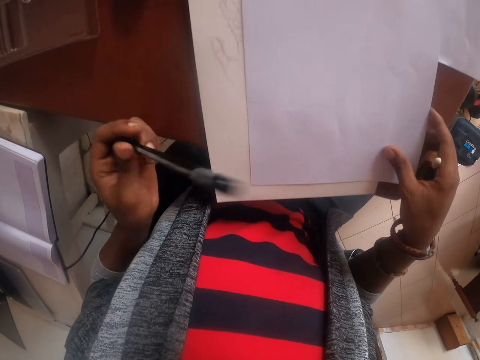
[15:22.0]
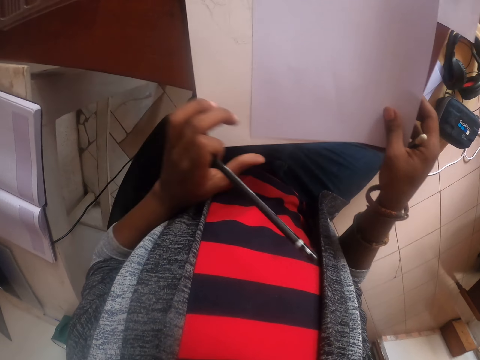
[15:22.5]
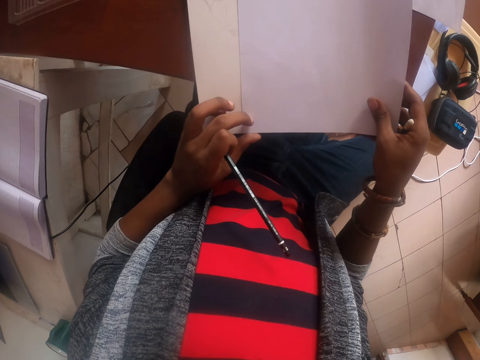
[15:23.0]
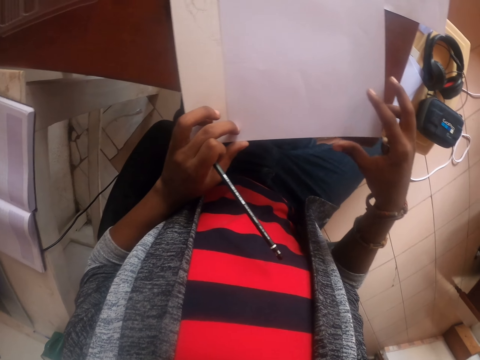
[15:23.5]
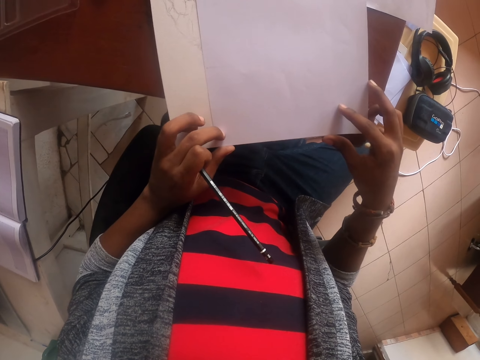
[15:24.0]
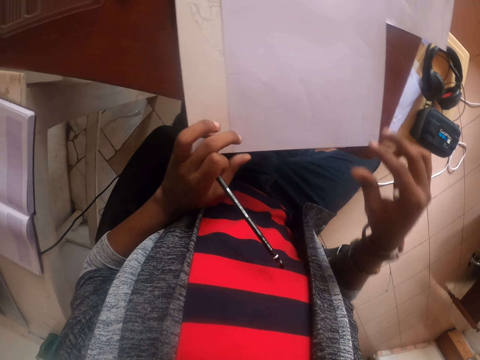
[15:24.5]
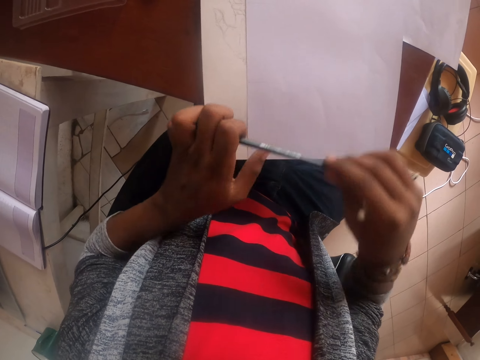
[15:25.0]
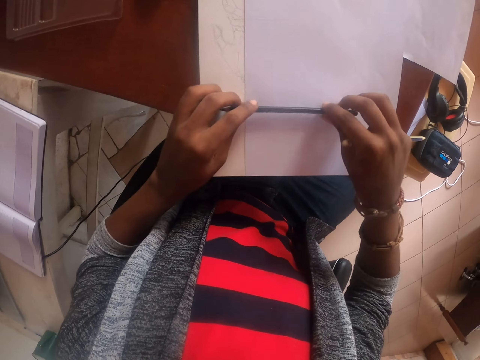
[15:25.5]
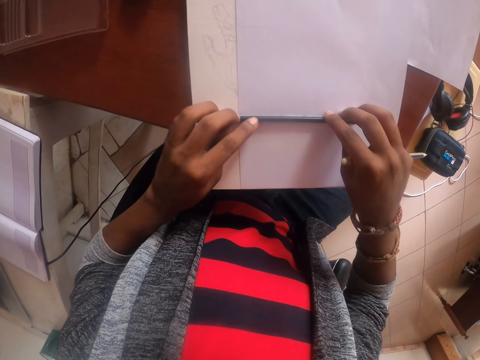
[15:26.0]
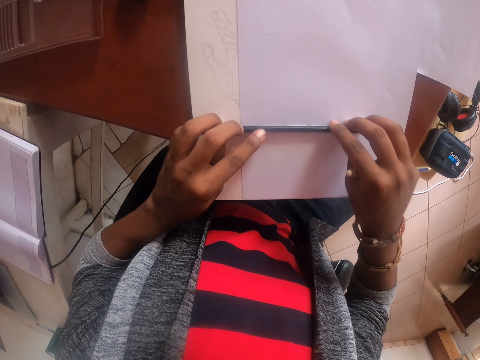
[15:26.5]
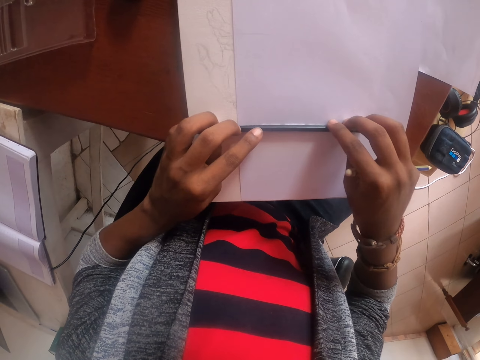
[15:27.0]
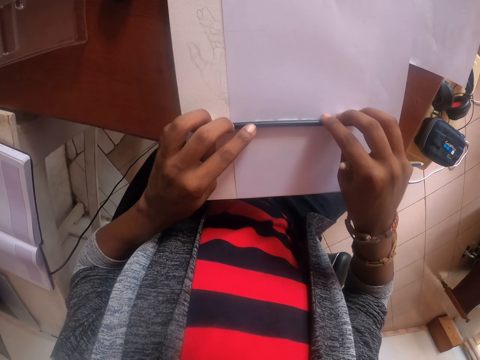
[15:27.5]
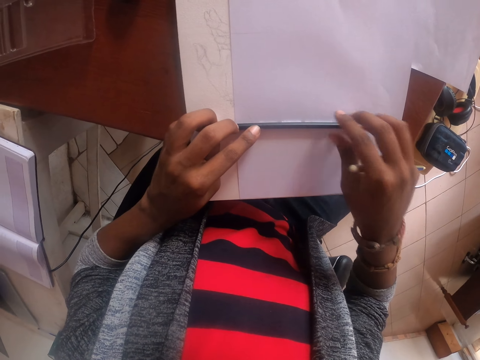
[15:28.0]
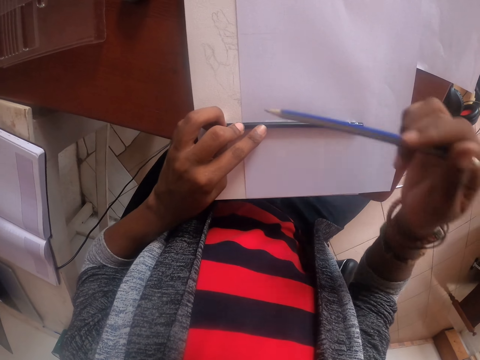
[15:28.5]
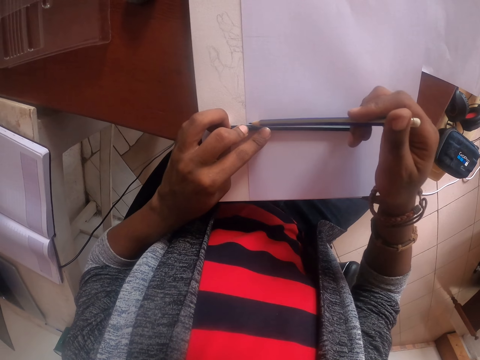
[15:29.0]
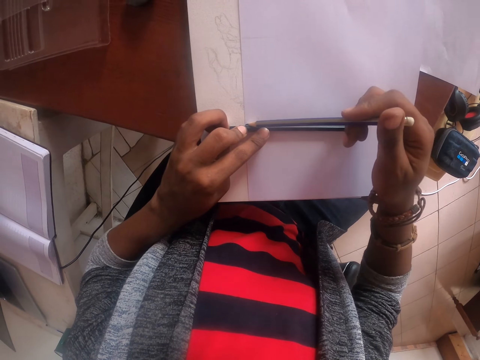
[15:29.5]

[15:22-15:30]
The camera wearer touches the paper. They hold the paper. They touch the paper with both hands. They adjust the paper. They hold a pencil with both hands. They put the pencil on the paper. They draw a line using the pencil.

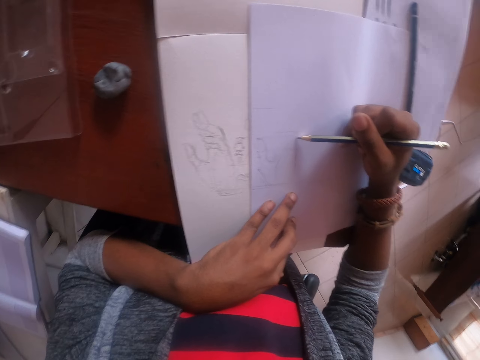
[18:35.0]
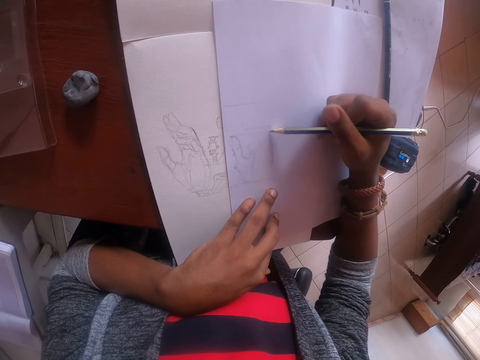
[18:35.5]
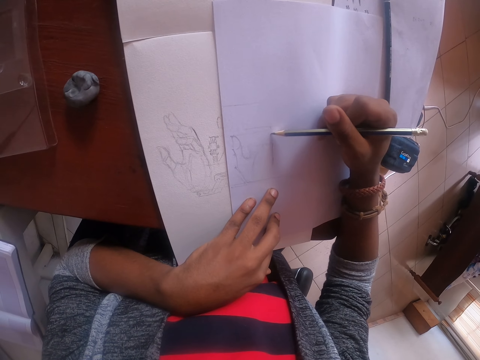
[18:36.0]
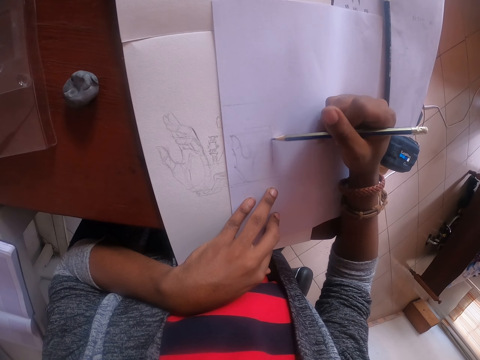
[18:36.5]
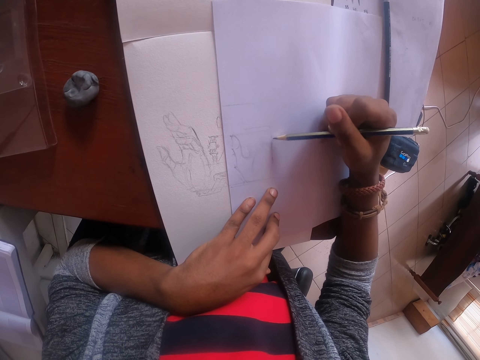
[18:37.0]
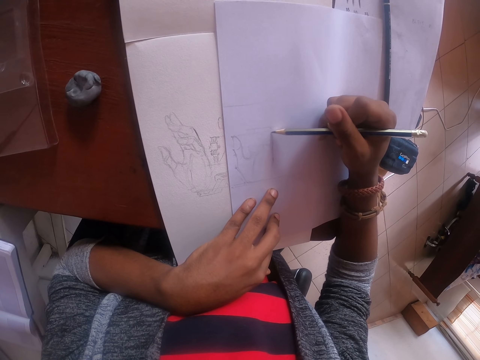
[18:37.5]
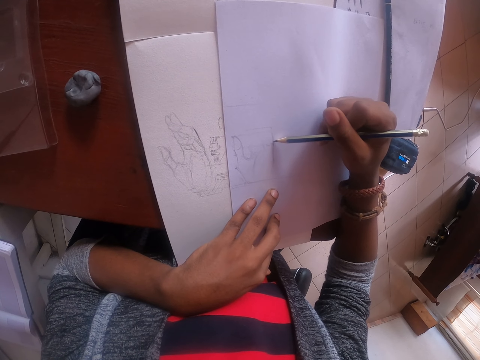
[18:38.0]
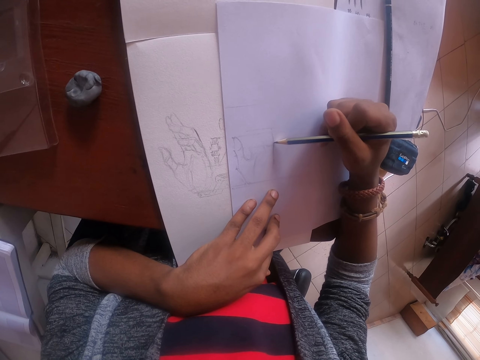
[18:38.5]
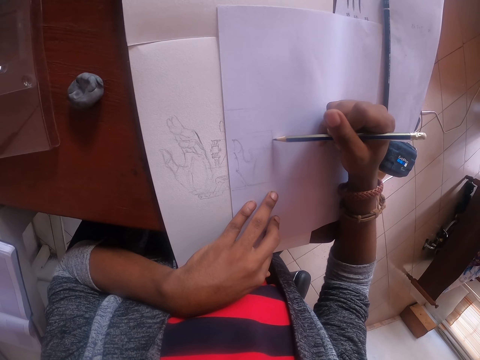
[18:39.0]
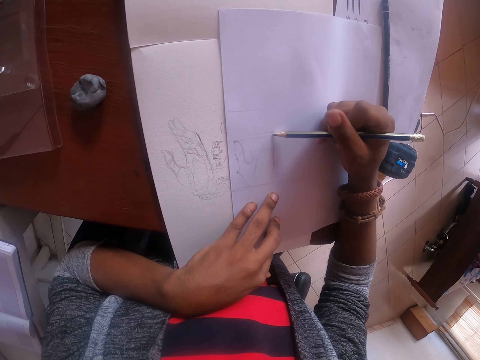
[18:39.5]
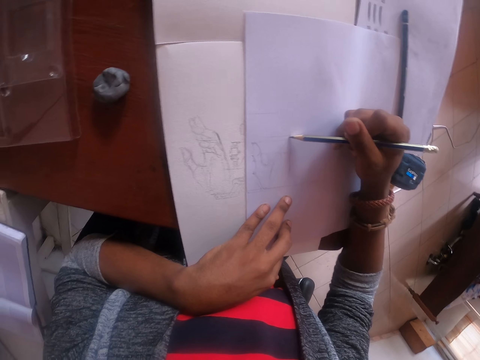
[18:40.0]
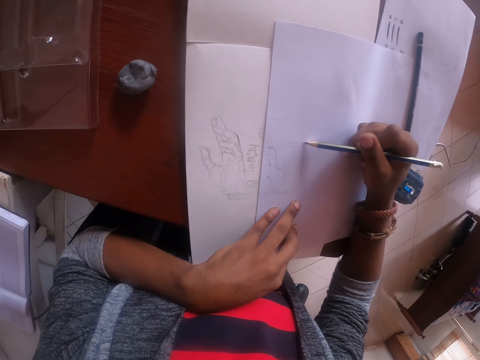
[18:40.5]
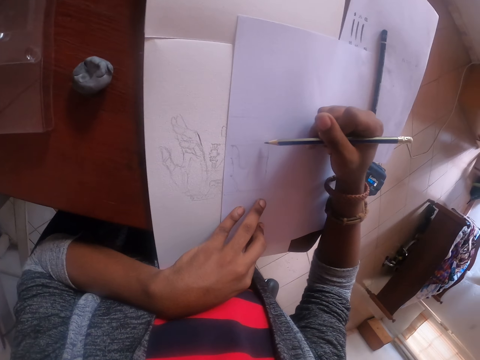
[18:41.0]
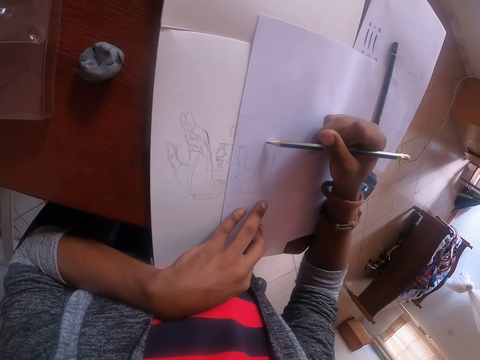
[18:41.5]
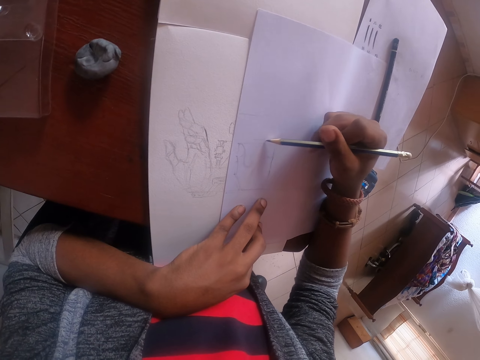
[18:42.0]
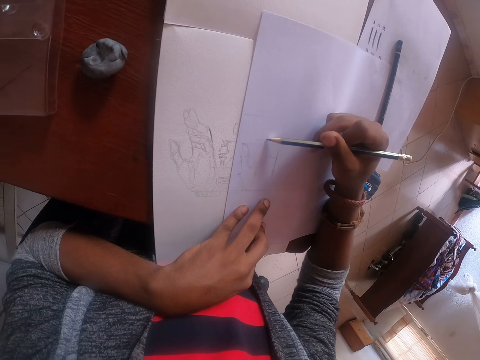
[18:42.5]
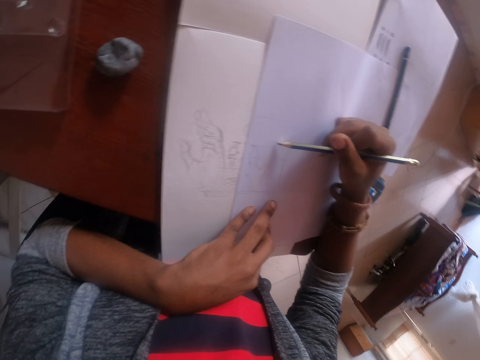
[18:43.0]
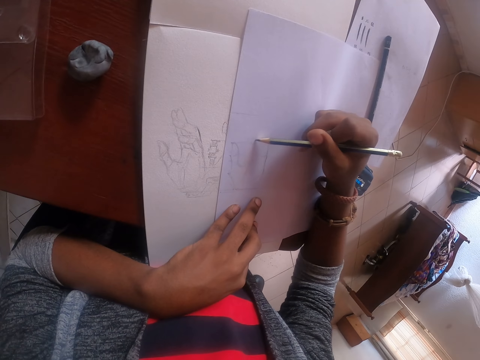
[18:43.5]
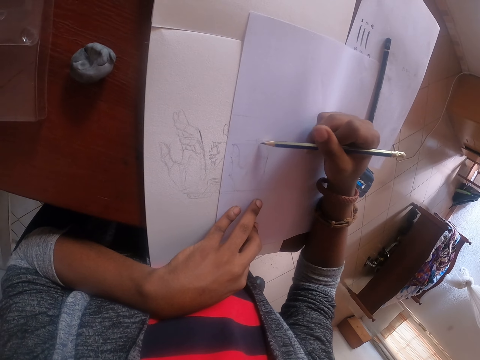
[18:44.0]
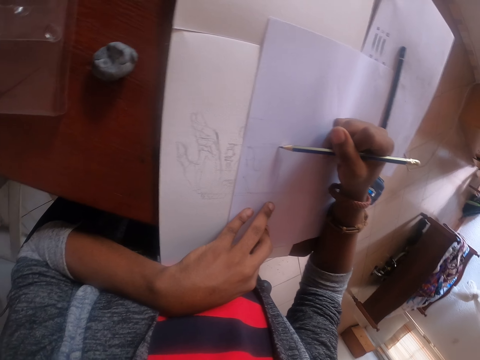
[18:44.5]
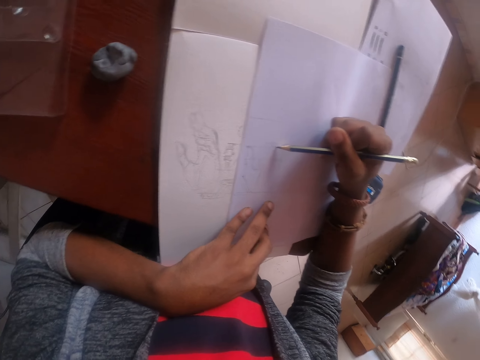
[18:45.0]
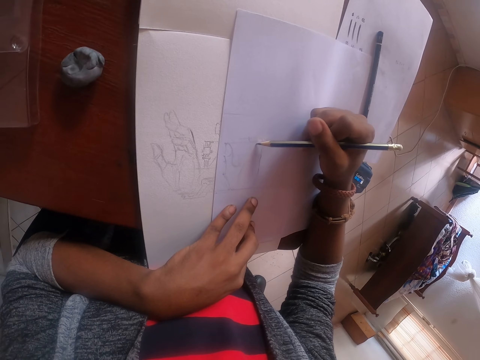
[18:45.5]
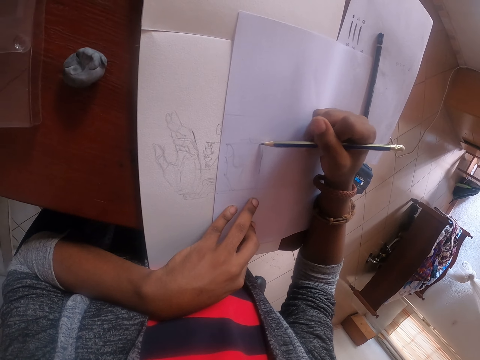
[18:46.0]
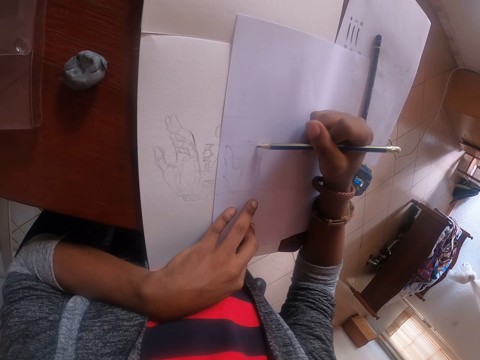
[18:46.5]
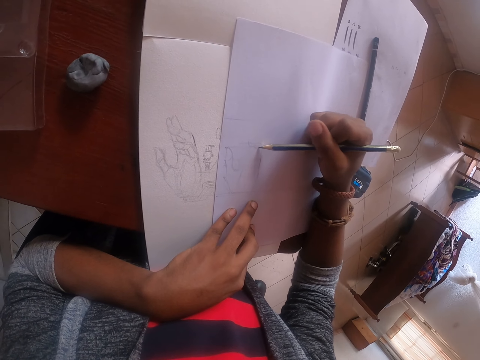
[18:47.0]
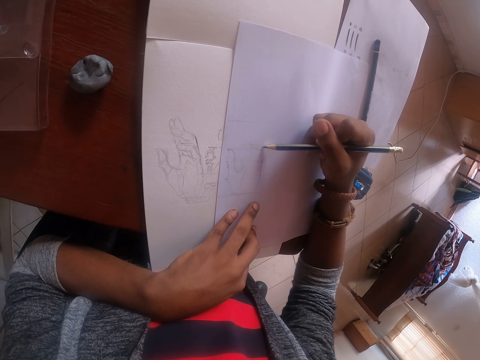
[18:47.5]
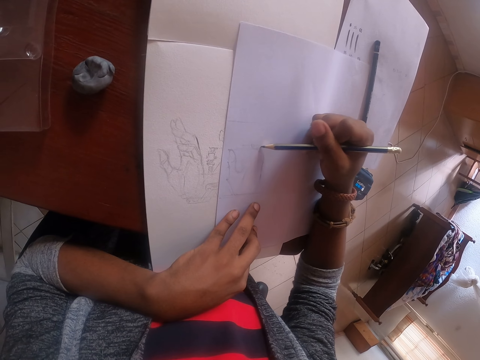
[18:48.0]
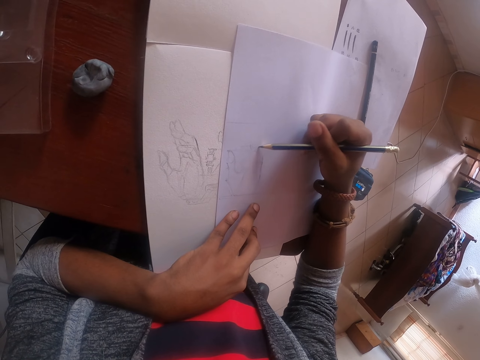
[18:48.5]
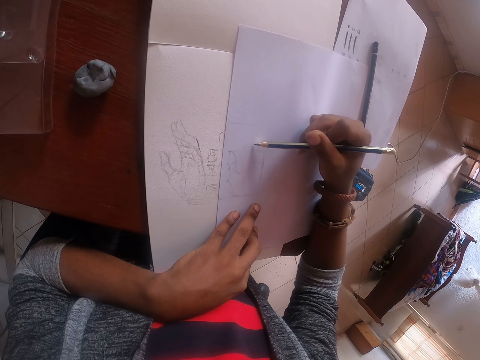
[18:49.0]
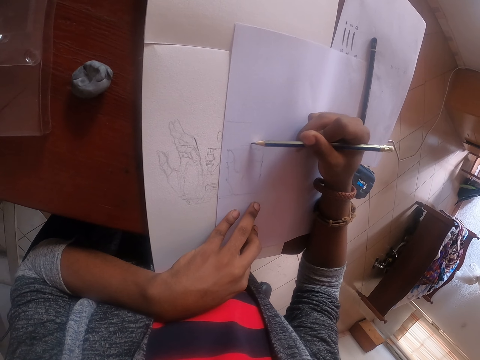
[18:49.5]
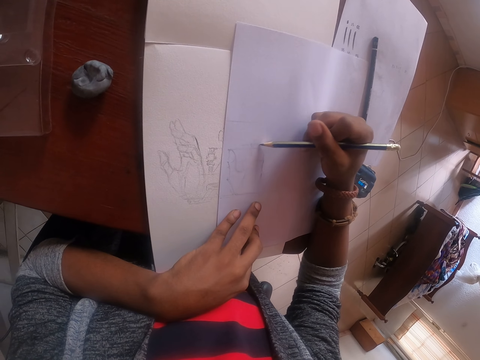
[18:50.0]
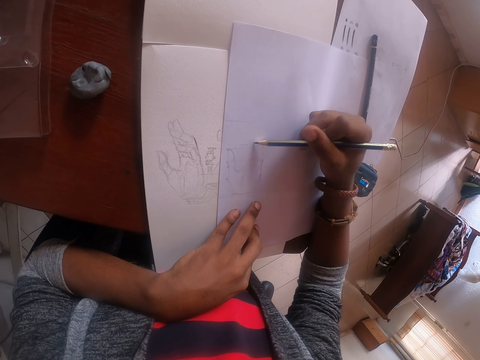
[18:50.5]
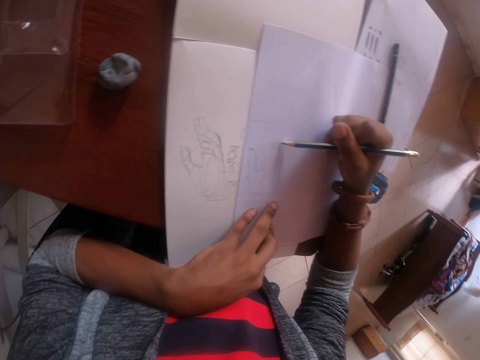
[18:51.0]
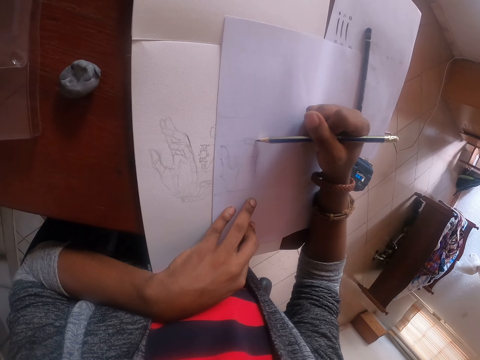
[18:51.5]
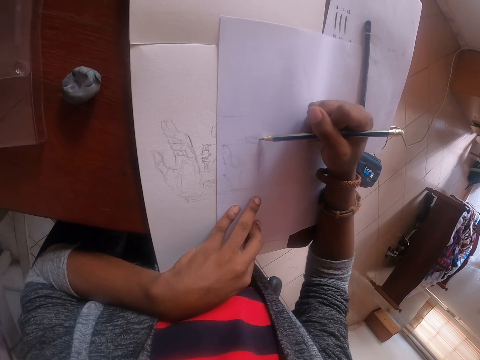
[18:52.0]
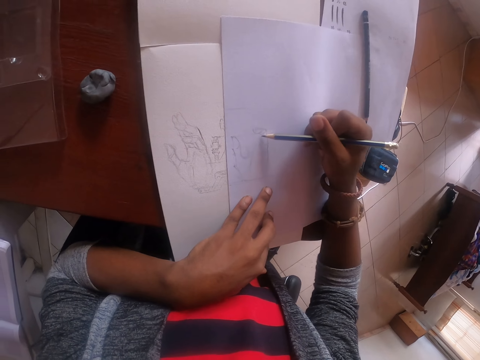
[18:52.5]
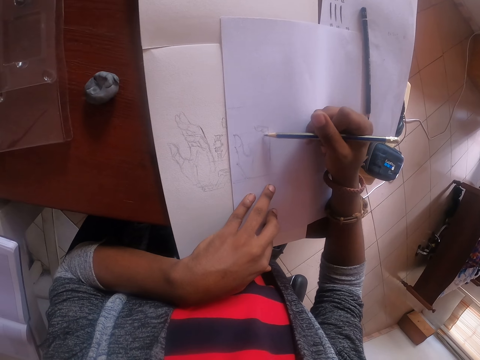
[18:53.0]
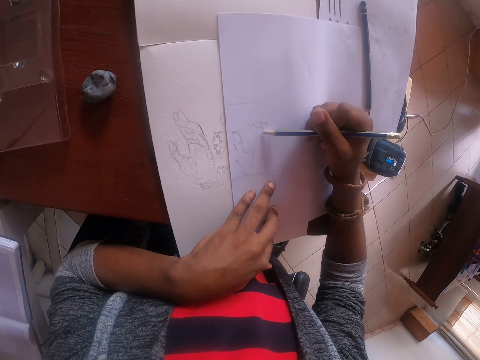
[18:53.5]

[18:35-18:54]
The camera wearer draws the Manila paper. They draw the Manila paper again.
